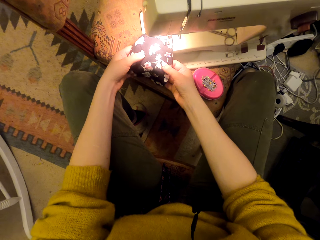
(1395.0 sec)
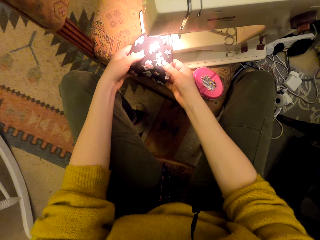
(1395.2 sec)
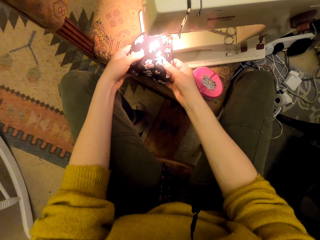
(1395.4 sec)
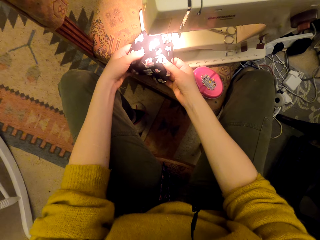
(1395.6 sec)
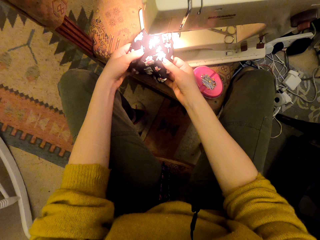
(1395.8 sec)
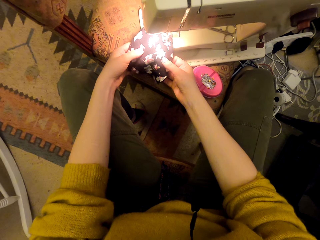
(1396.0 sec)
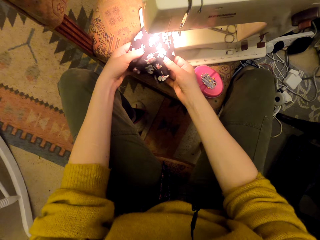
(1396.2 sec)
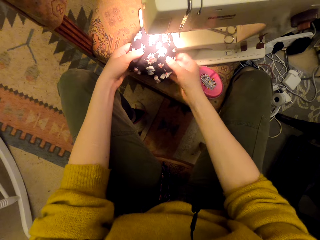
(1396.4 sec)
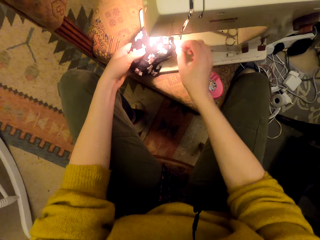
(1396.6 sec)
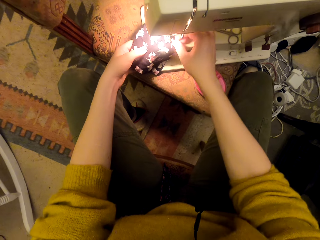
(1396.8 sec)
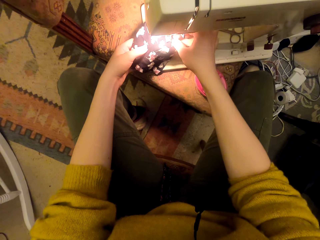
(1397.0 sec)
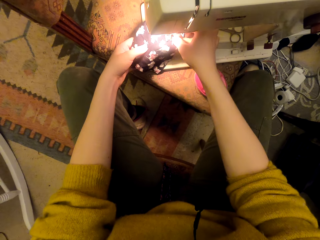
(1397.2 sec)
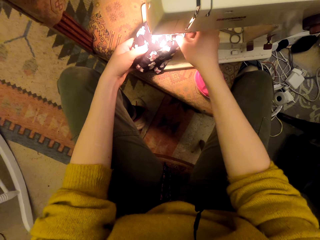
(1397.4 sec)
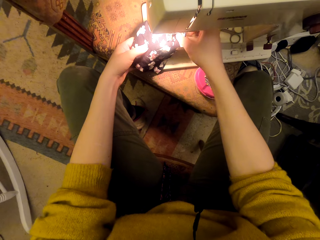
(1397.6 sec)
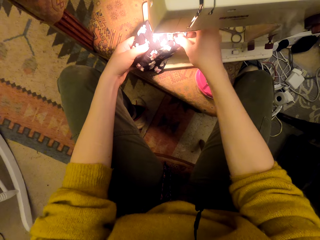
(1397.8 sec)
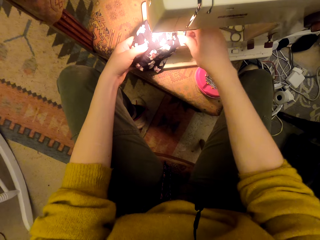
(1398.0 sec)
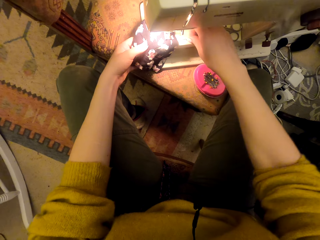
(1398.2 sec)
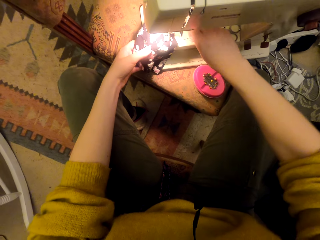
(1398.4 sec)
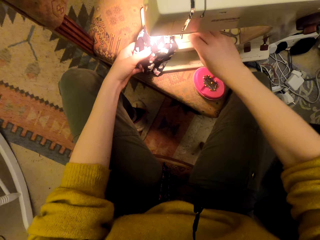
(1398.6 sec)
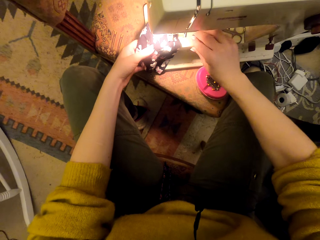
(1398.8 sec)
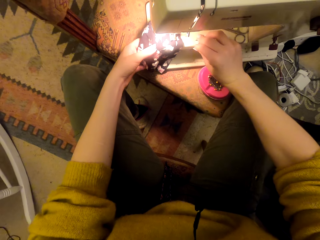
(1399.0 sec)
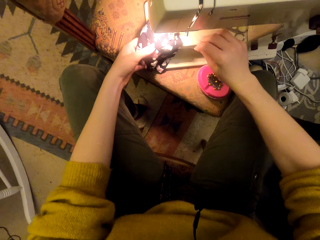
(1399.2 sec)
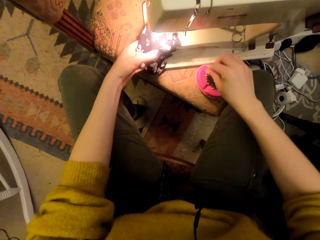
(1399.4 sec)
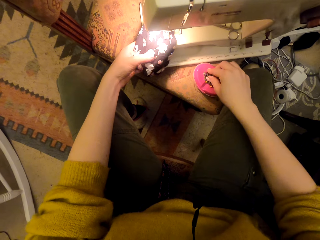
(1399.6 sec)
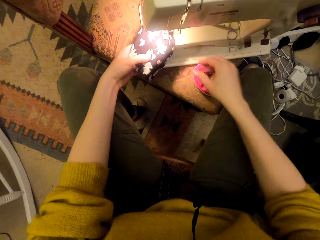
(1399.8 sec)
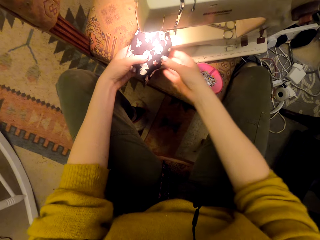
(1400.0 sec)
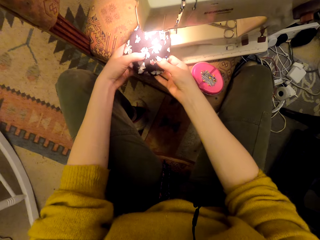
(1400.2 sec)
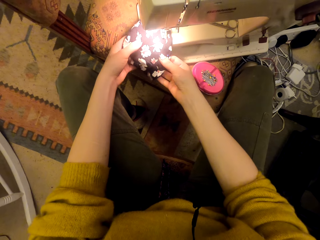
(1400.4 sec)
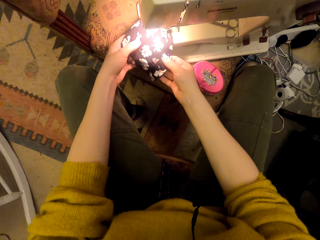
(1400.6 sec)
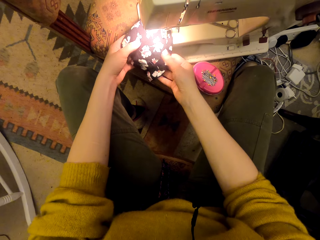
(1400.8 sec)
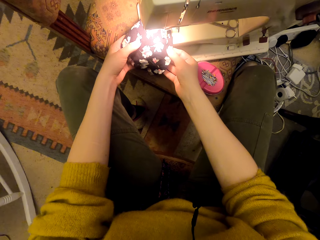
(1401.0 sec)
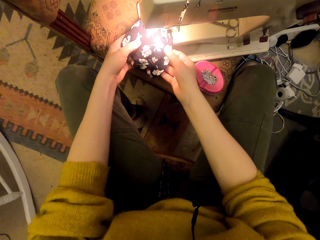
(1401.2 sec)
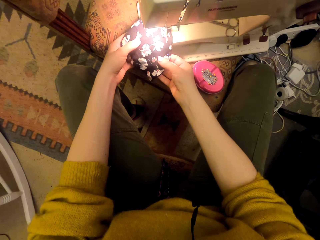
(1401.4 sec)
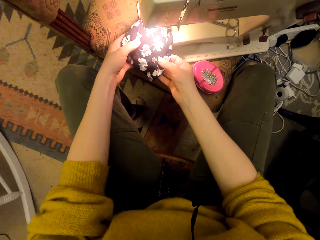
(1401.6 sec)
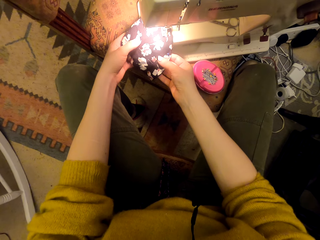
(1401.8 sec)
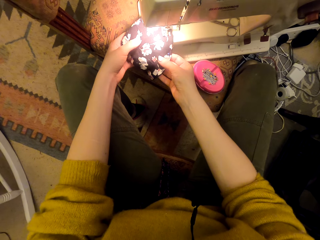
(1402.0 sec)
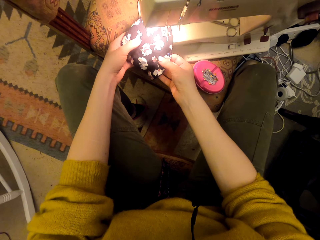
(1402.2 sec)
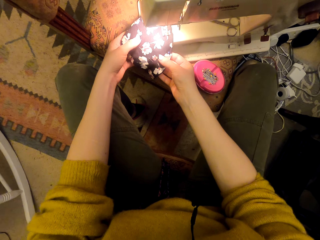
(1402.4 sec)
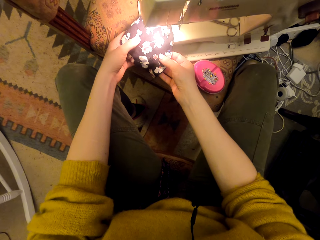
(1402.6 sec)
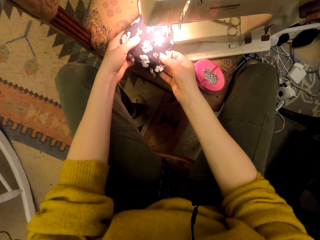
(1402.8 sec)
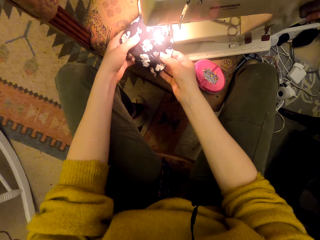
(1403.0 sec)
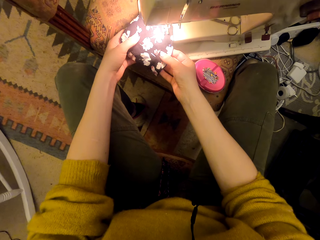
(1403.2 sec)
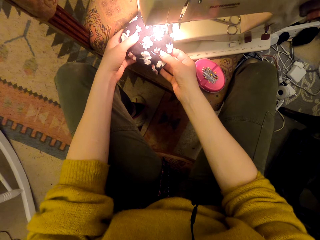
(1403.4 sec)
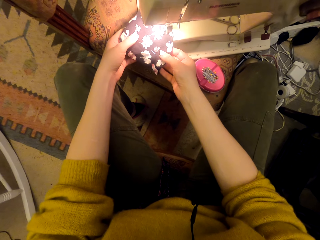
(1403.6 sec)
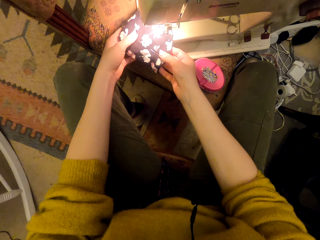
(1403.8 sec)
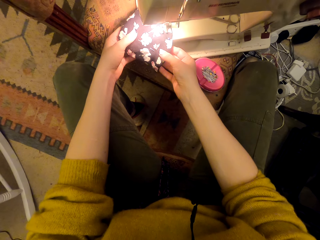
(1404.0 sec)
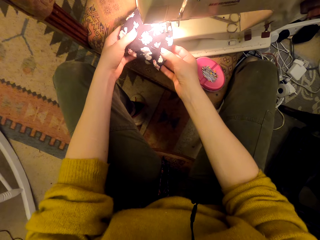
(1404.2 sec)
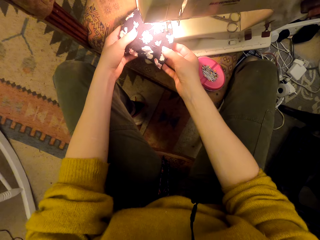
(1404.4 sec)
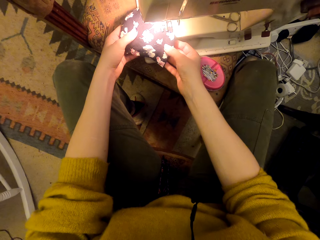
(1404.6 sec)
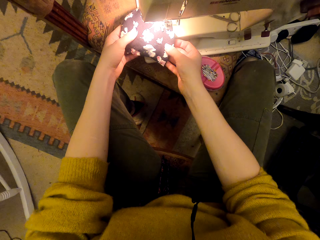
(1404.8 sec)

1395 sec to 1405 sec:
The camera wearer unpins the cloth pieces. They pick a pin on the sewing machine. They put the pin in the magnetic pin holder. They adjust the cloth pieces. They sew the cloth pieces using the sewing machine.

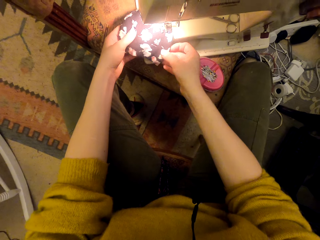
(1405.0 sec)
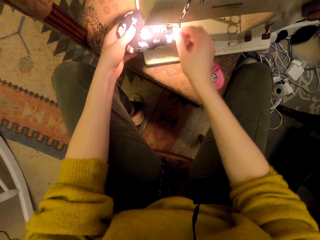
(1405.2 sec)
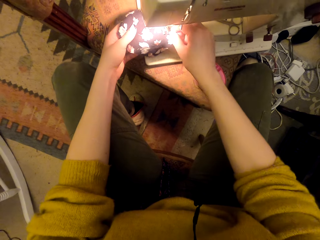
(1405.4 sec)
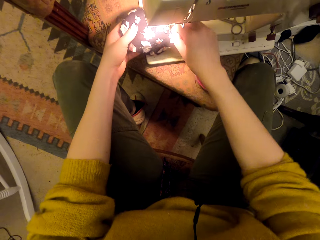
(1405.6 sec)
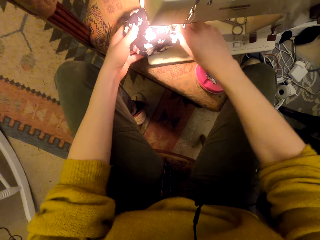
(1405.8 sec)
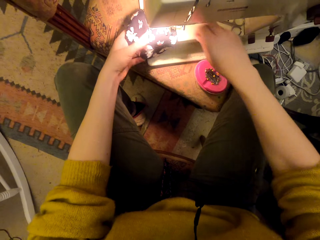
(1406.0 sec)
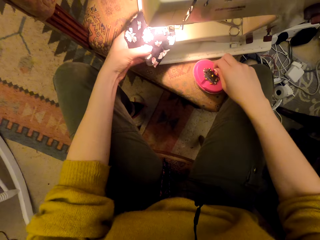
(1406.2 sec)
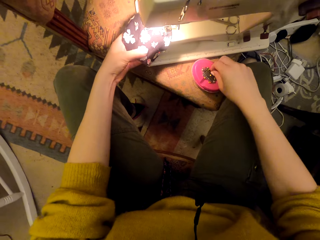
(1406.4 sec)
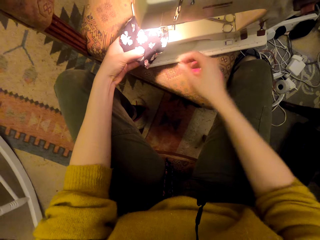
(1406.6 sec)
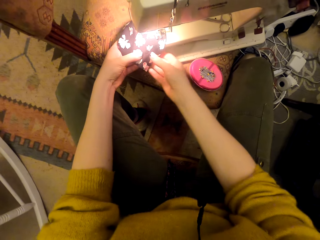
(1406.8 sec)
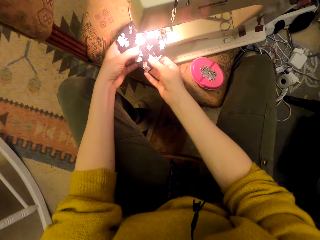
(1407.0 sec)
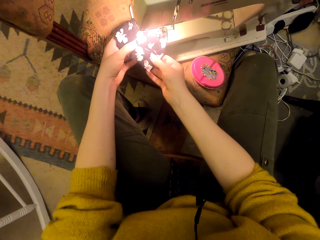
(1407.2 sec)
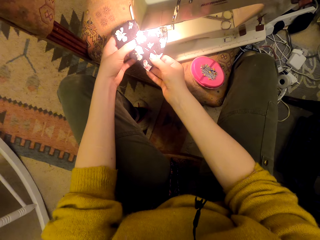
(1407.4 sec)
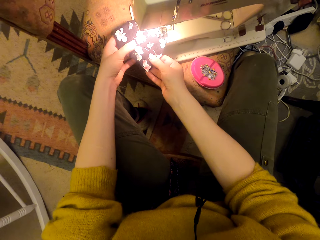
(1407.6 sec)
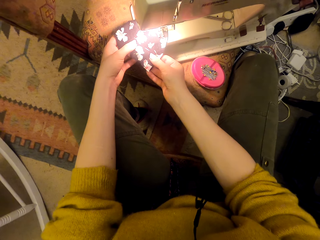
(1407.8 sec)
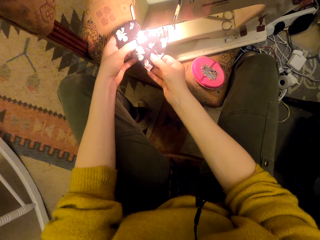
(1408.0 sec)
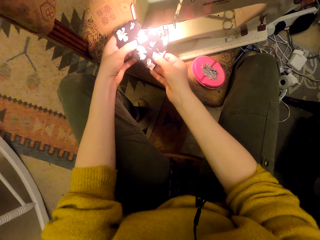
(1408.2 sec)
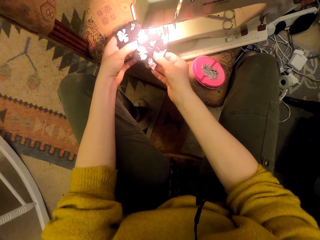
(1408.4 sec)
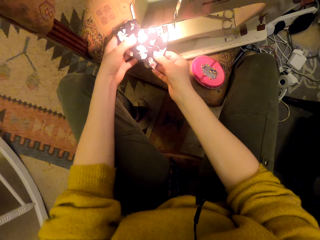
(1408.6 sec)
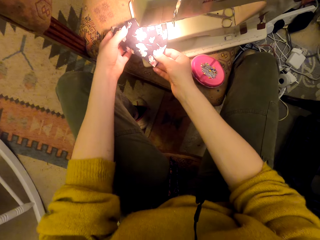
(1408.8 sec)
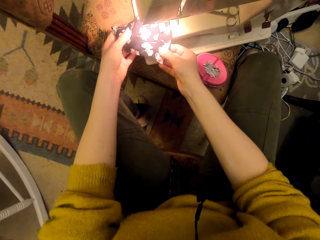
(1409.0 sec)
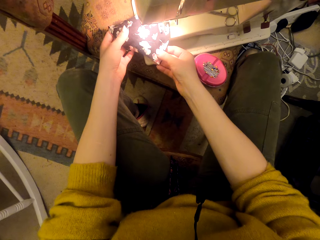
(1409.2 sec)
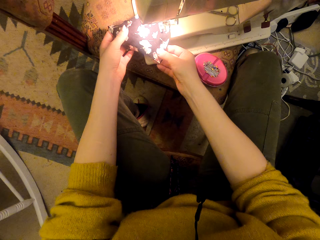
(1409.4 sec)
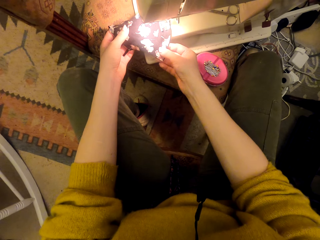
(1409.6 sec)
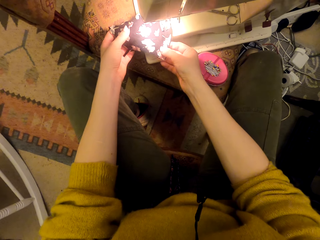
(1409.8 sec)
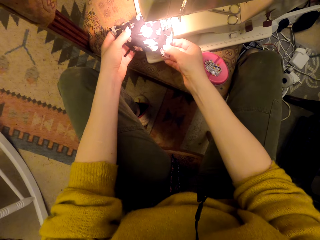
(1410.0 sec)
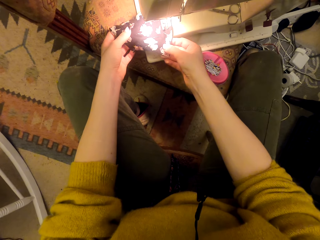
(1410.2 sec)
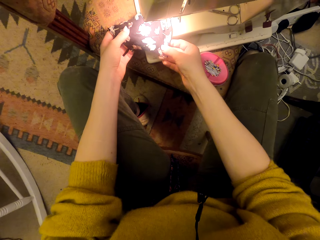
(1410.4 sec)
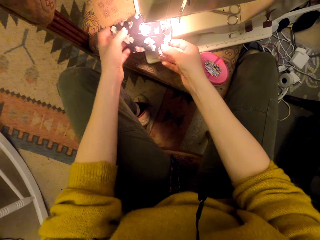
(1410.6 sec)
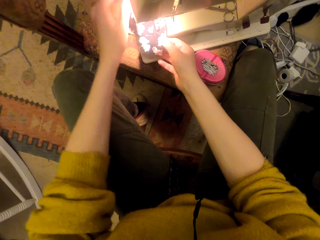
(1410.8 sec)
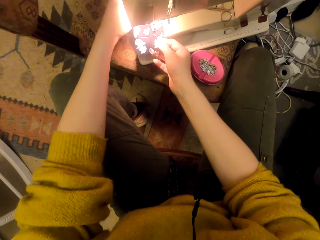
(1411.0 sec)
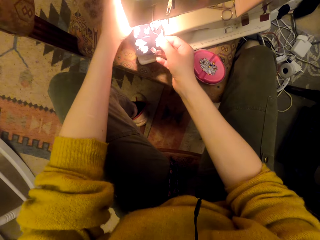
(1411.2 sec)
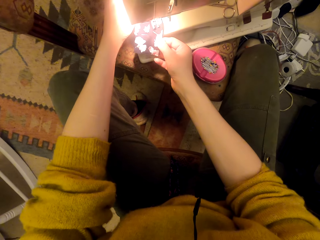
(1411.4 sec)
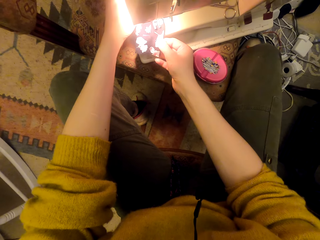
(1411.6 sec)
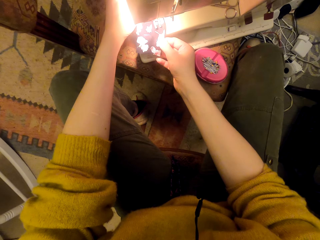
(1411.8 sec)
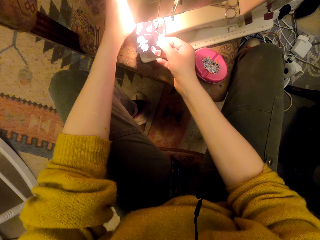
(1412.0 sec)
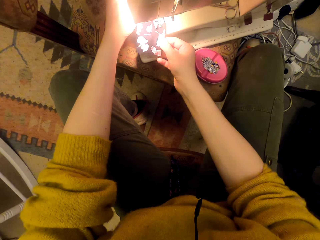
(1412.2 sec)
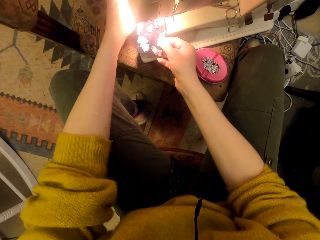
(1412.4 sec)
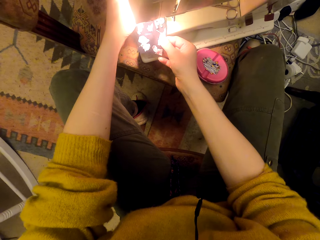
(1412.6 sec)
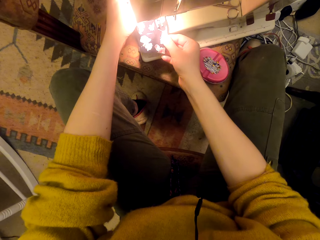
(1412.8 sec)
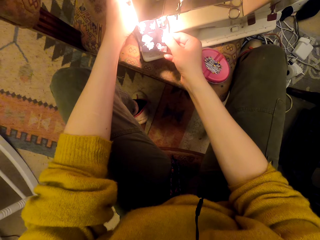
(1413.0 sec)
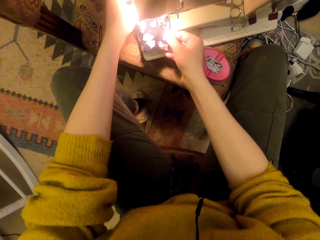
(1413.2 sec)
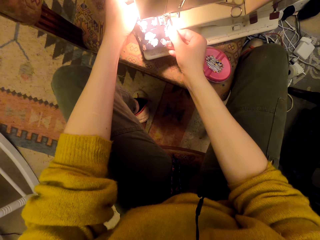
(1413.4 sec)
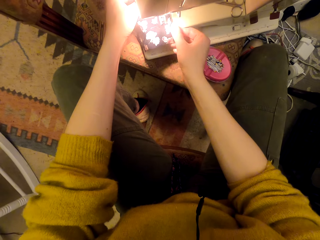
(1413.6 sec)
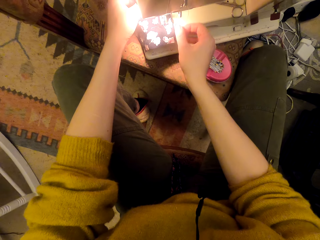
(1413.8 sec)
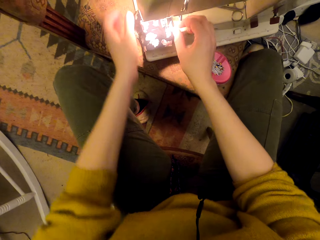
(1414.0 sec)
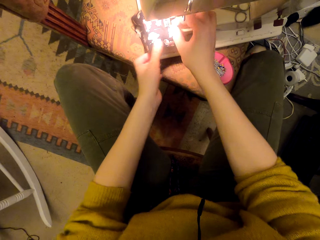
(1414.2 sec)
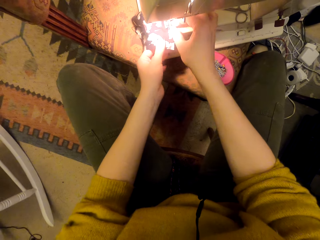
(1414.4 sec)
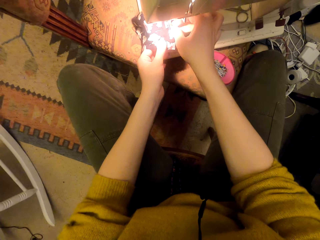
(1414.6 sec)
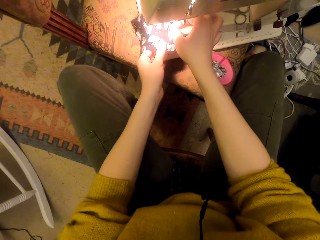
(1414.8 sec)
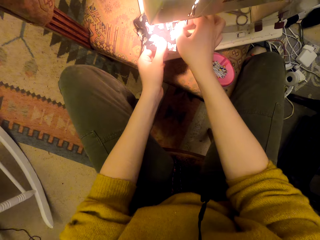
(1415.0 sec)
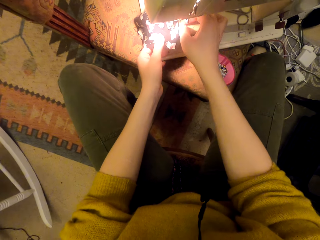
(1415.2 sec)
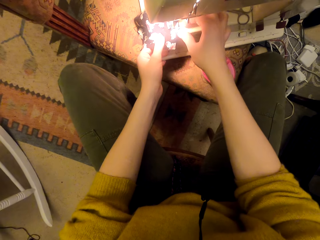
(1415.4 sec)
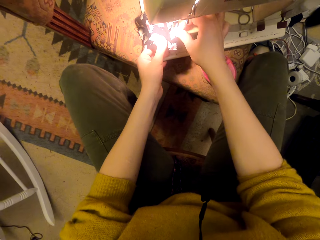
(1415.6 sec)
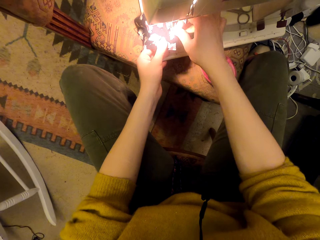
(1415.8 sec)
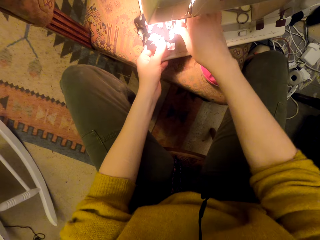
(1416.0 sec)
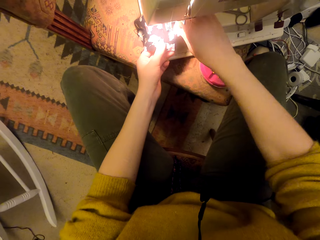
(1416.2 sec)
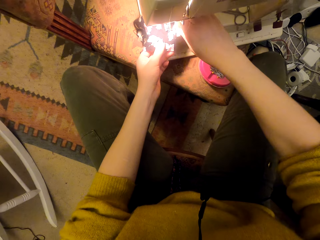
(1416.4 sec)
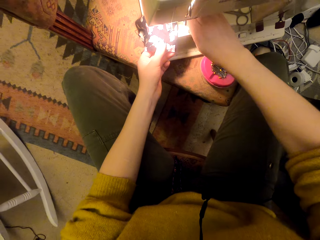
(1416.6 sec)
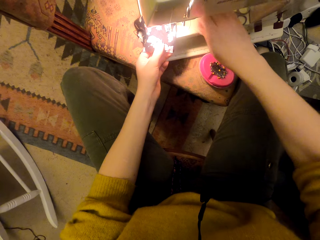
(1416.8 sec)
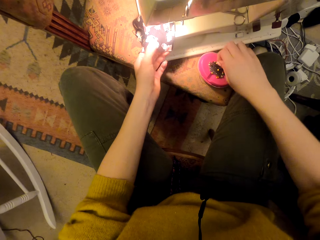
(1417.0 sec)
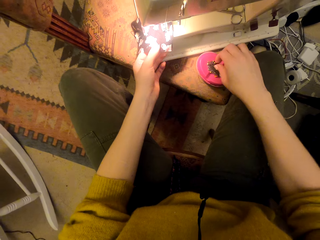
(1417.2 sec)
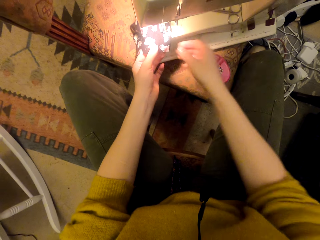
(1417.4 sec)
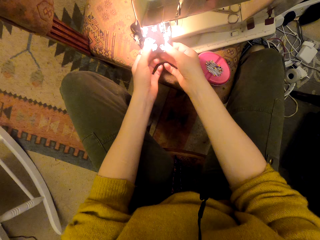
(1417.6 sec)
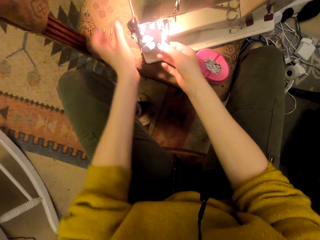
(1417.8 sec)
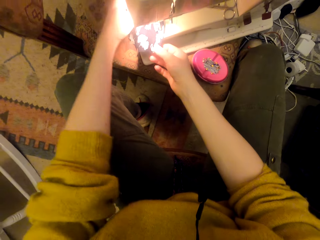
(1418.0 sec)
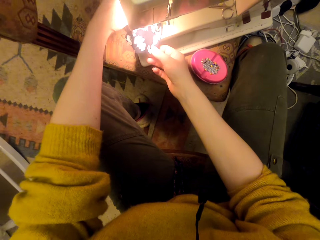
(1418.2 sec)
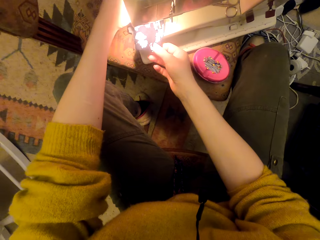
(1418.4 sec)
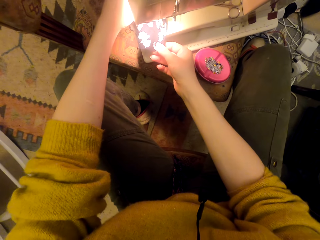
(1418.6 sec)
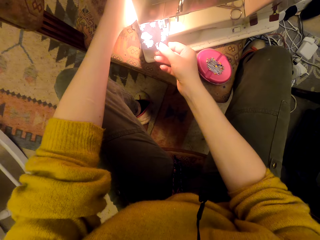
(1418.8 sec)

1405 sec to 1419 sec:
The camera wearer unpins the cloth pieces. They put a pin in the magnetic pin holder. They sew the cloth pieces using the sewing machine. They adjust the cloth pieces. They sew the cloth pieces using the sewing machine. They unpin the cloth pieces. They put the pin in the magnetic pin holder. They adjust the cloth pieces.
